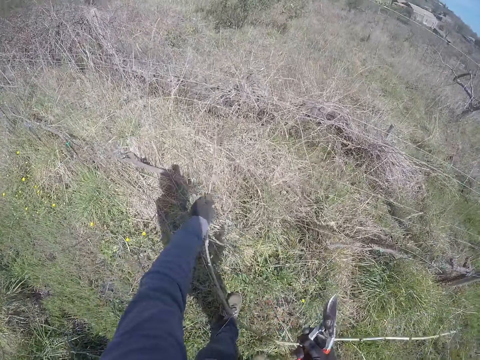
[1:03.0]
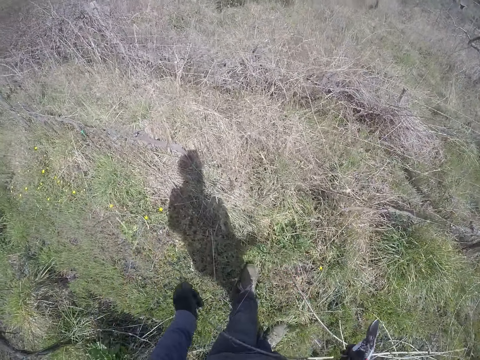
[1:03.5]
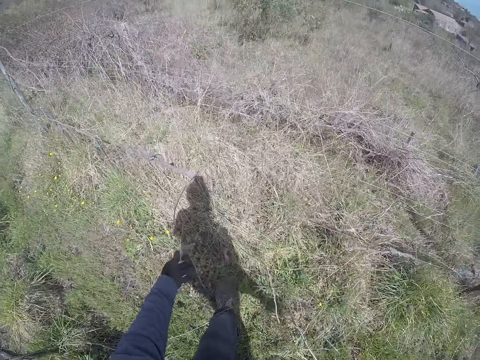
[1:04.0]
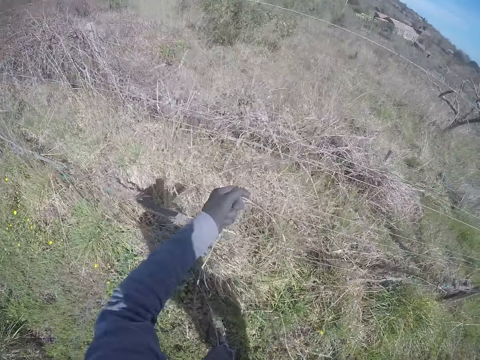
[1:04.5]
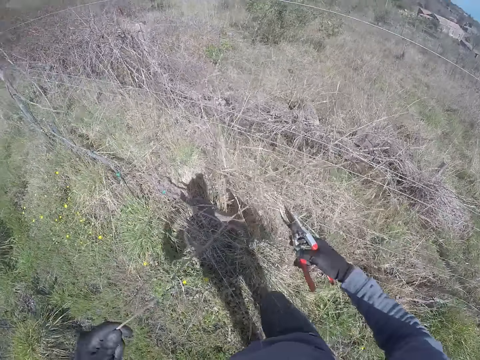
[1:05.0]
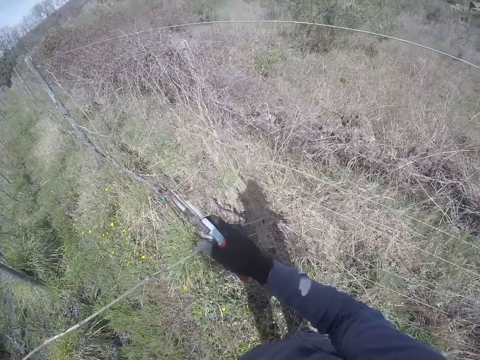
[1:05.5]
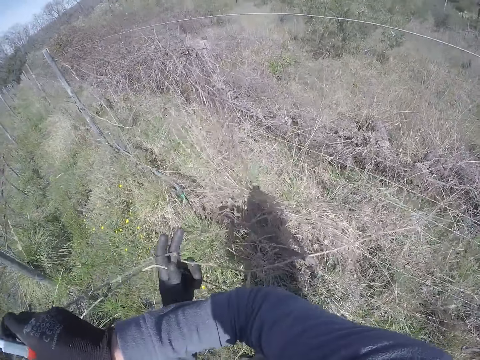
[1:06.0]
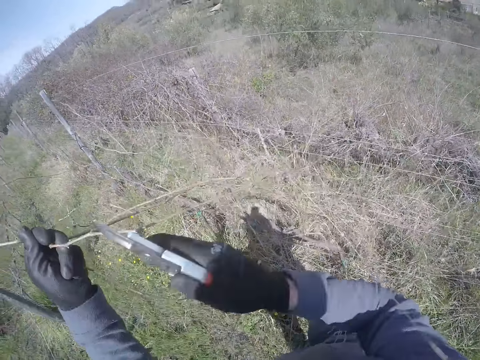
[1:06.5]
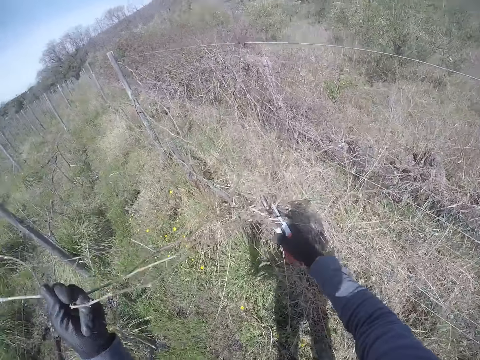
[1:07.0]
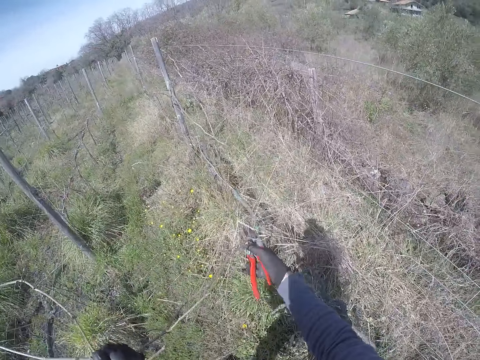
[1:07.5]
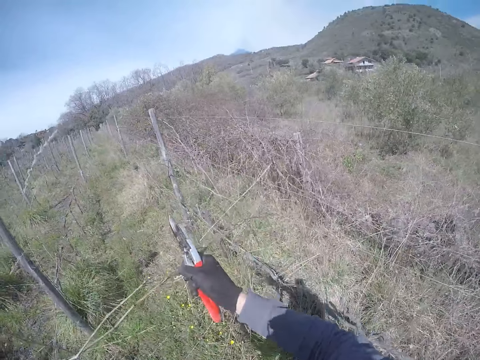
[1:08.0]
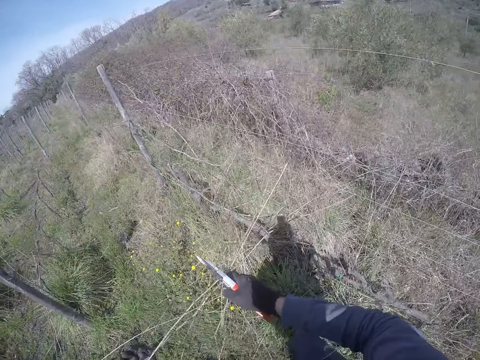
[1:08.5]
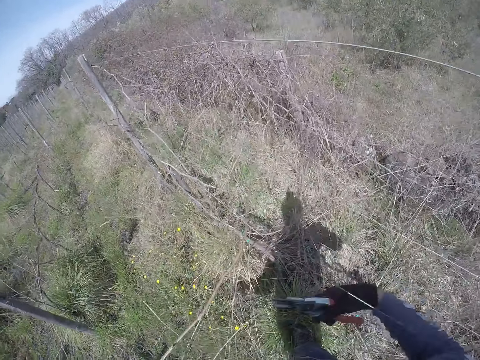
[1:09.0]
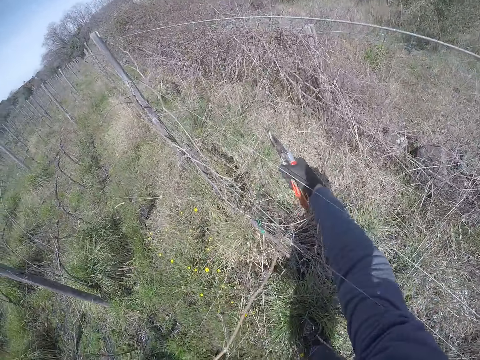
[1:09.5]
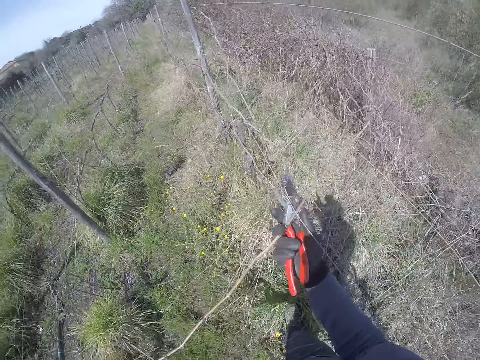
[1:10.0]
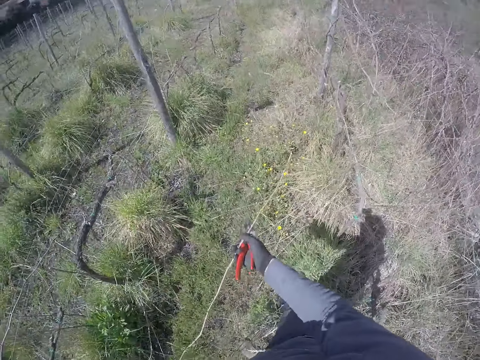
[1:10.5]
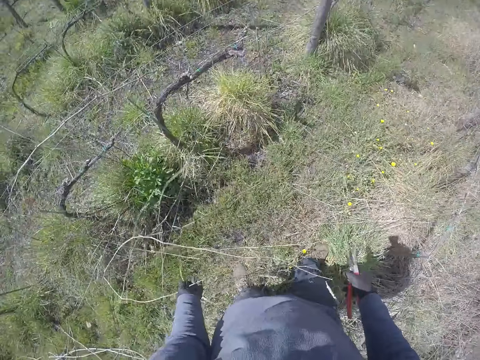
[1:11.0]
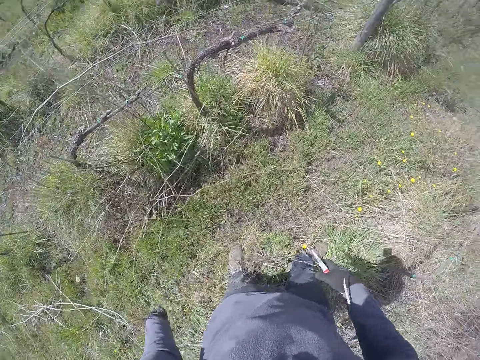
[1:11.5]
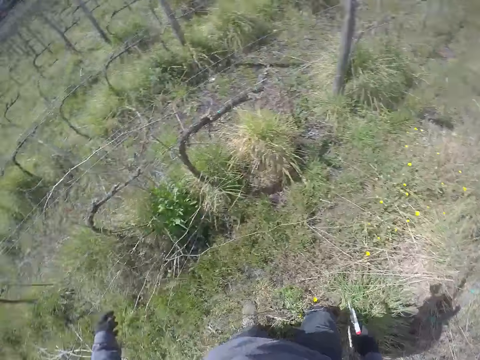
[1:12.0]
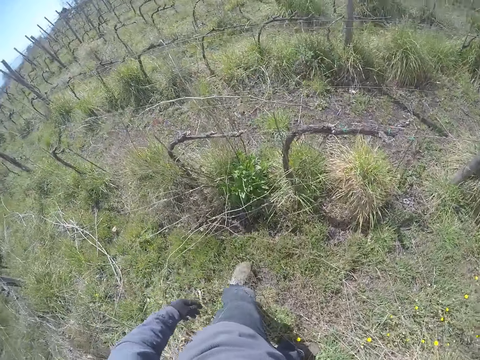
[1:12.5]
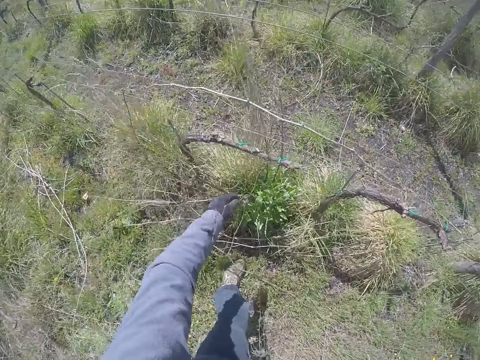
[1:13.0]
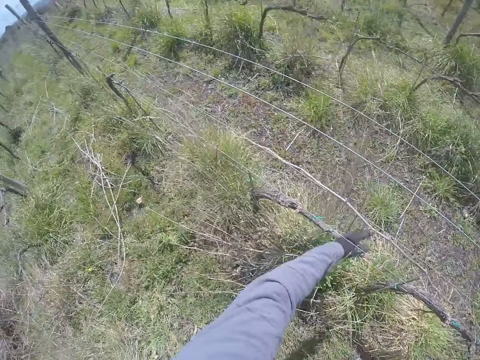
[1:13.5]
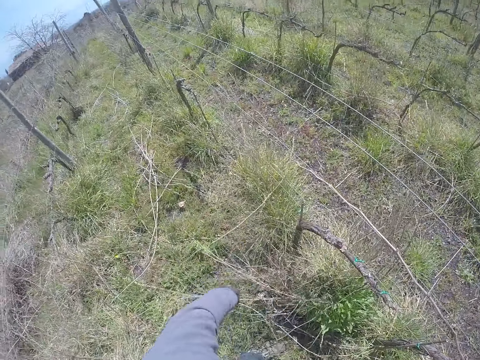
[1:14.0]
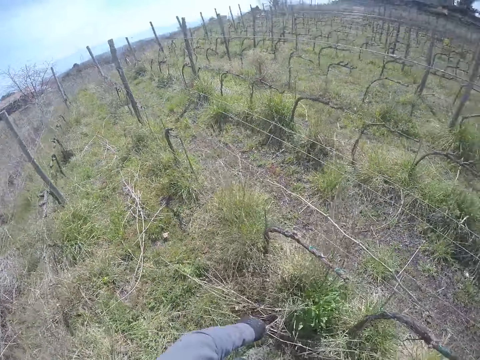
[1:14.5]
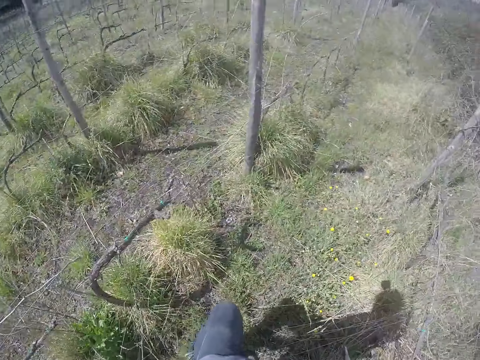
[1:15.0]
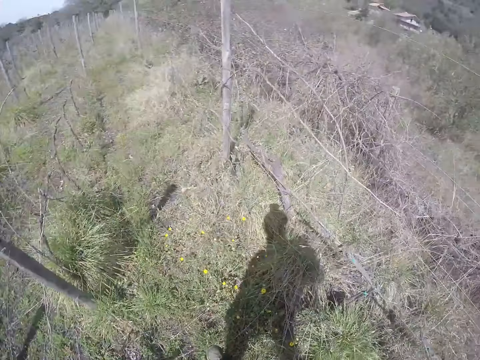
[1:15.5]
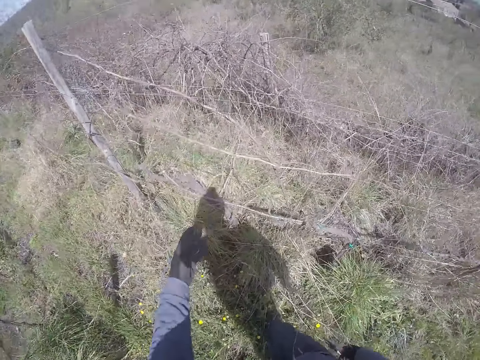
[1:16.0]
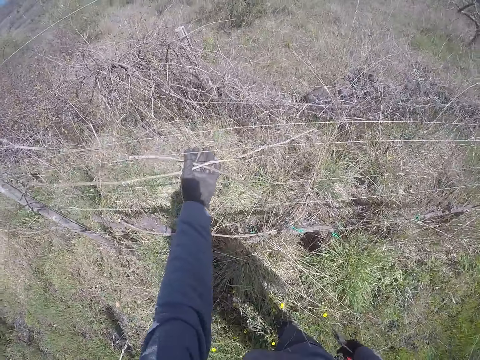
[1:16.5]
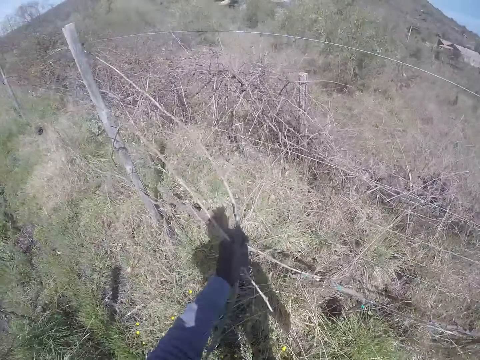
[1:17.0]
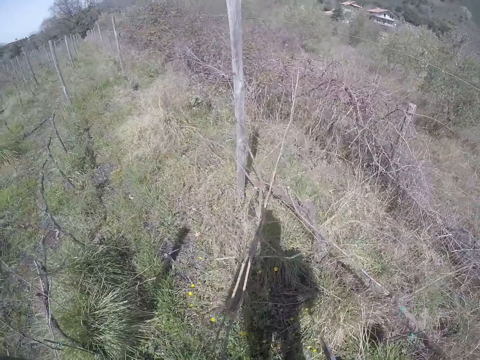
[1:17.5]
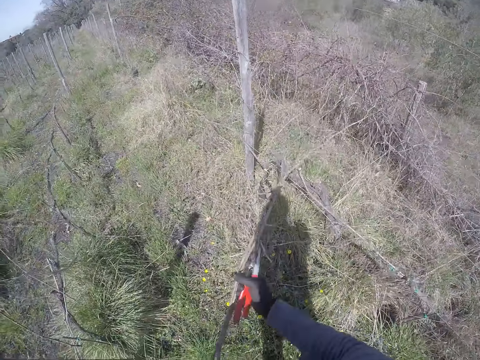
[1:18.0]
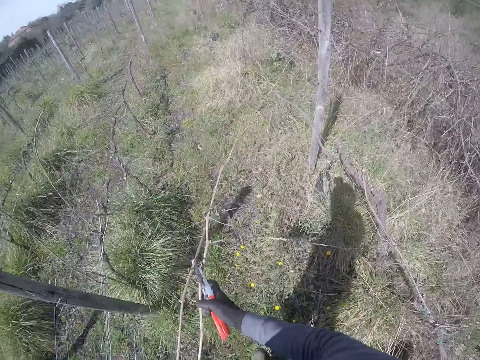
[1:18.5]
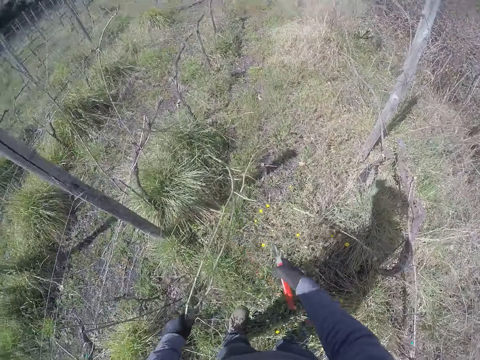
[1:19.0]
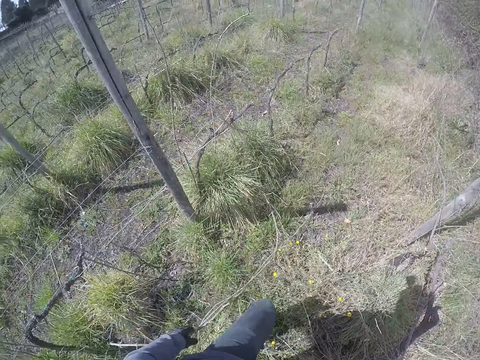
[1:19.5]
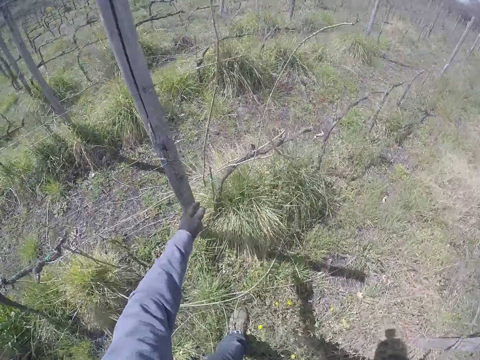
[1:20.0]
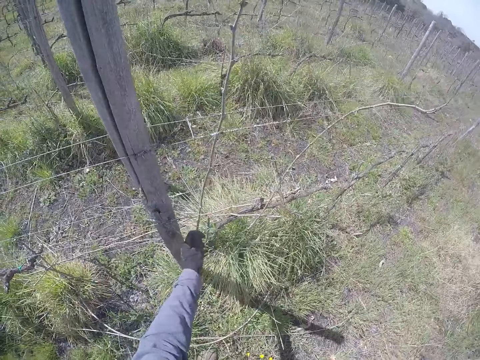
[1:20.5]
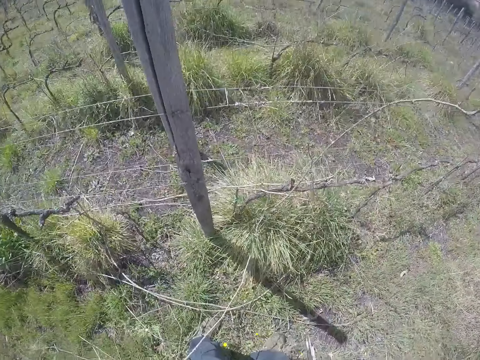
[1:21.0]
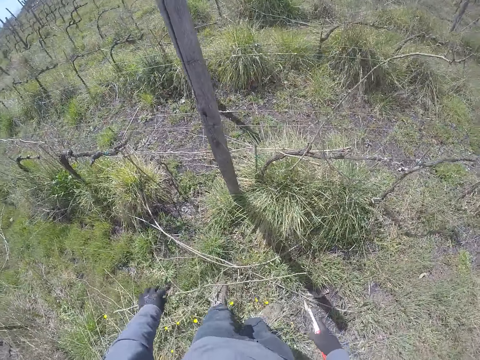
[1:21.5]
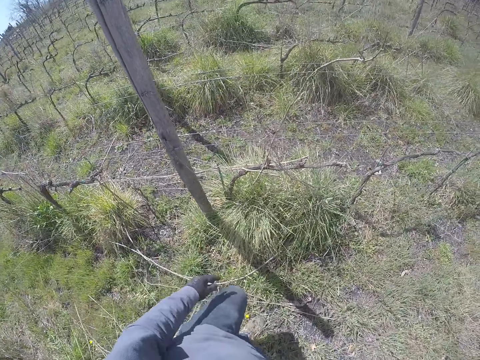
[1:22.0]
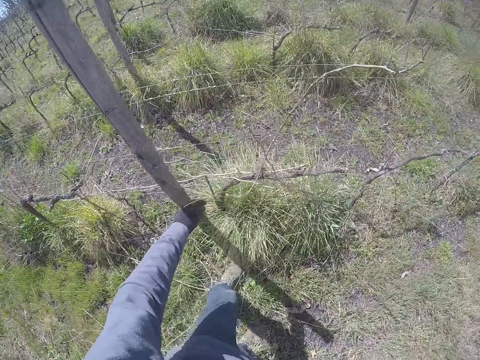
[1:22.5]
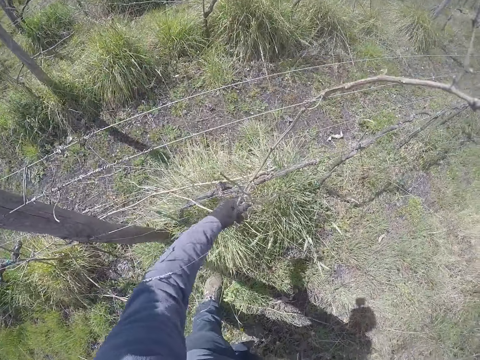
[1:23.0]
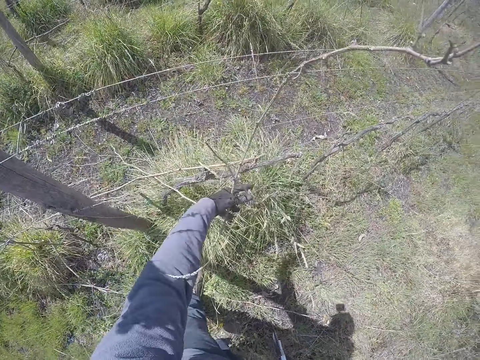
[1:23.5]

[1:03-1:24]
The camera wearer removes a branch or stick from a welded fence with his hands to the floor. He throws the stick on the ground. He drops the stick on the ground. He looks around the fields. He pulls the stick from the fence. He looks around the fields. He pulls sticks on the fence. He drops the sticks on the ground. He removes the stick on the fence. He drops the stick on the ground. He removes the stick on the fence.

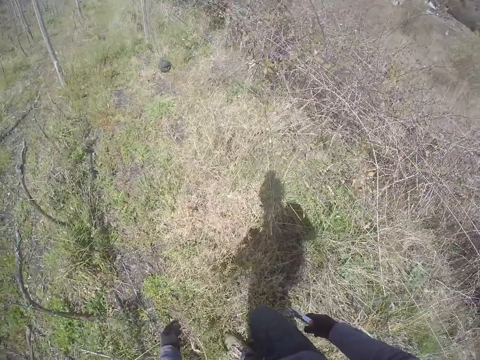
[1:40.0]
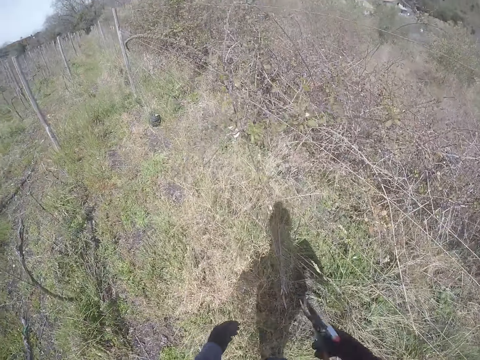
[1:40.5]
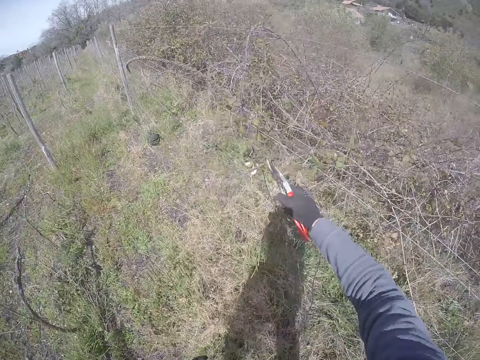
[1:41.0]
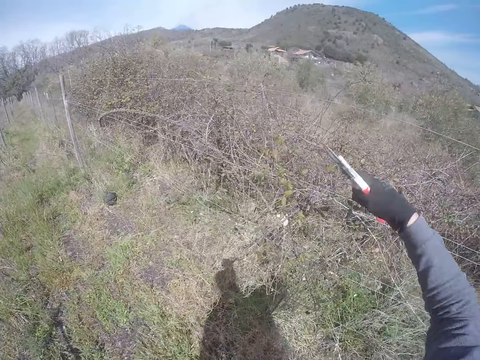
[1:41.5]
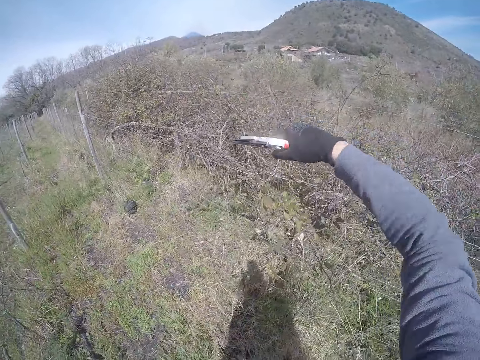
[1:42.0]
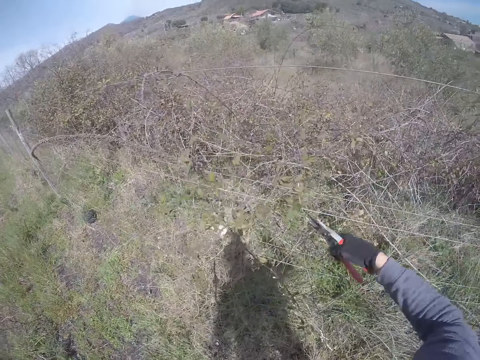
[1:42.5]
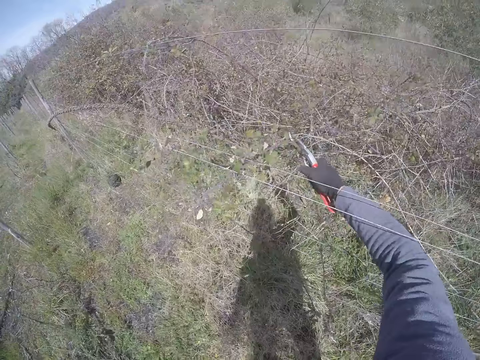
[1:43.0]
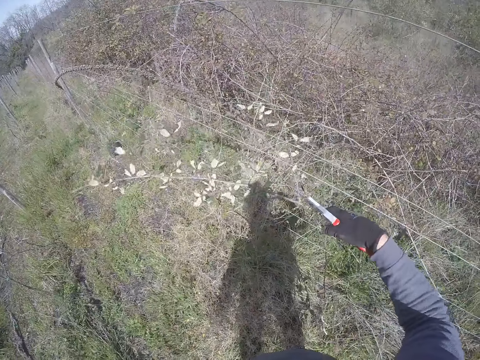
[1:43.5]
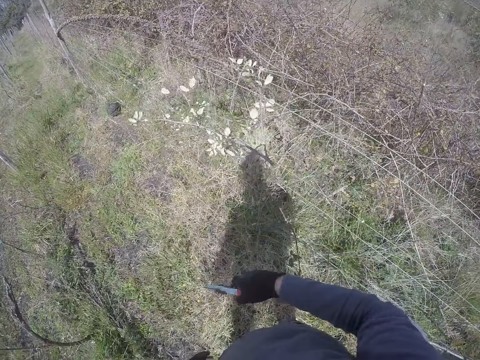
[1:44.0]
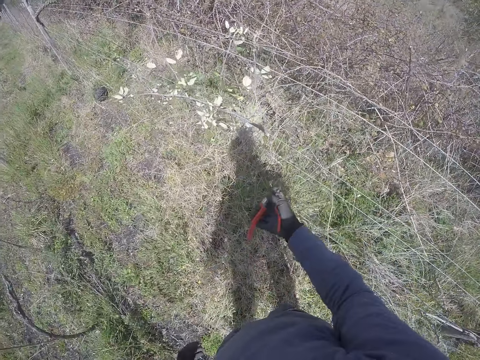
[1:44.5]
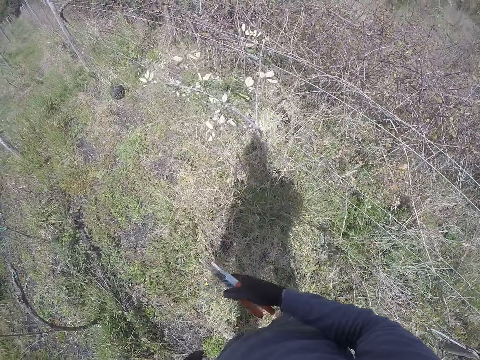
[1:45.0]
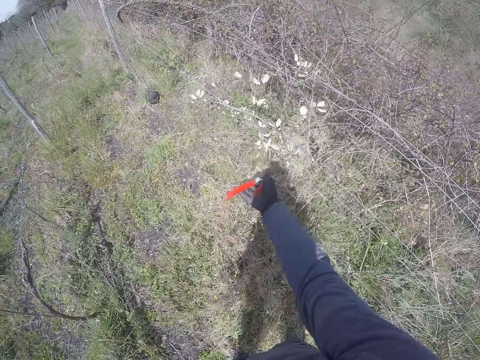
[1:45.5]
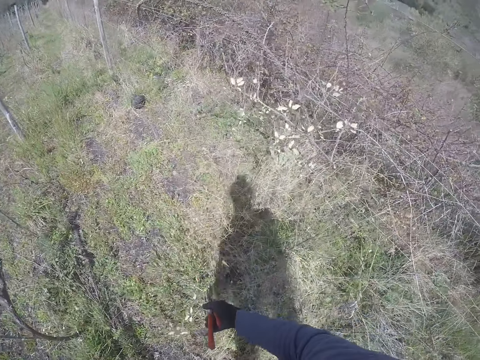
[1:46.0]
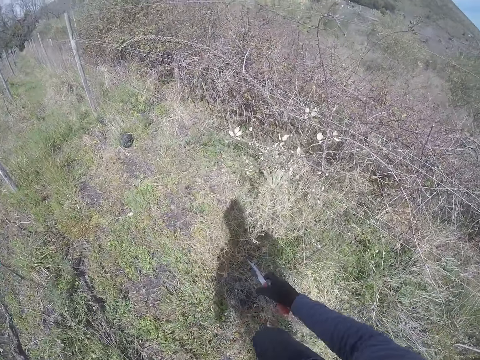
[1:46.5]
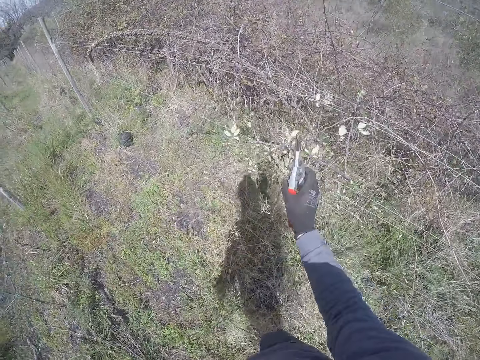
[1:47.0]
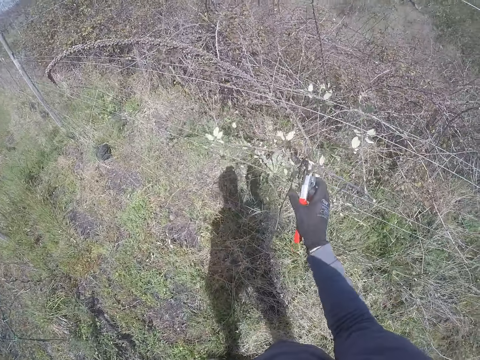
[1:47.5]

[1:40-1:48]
The camera wearer walks in the field. He cuts leaves or grass on the welded fence with the pruner in his right hand to the floor.
